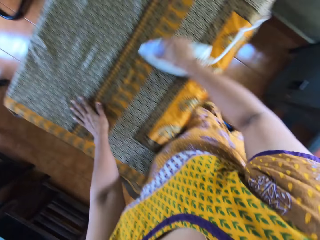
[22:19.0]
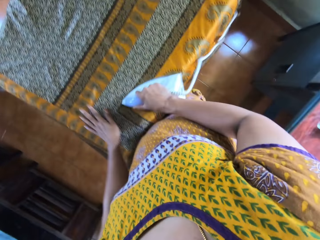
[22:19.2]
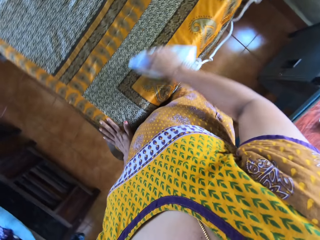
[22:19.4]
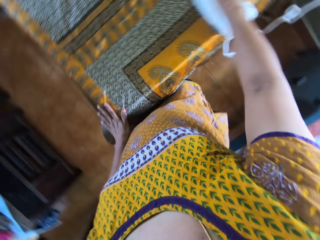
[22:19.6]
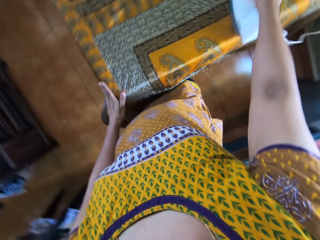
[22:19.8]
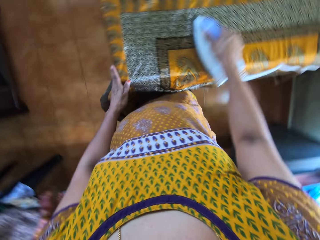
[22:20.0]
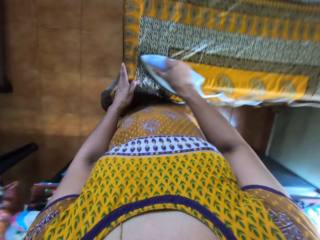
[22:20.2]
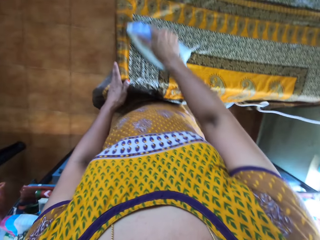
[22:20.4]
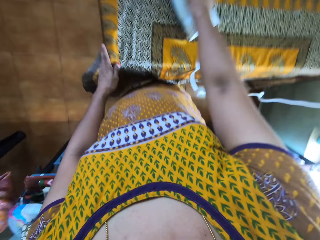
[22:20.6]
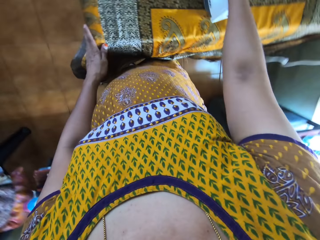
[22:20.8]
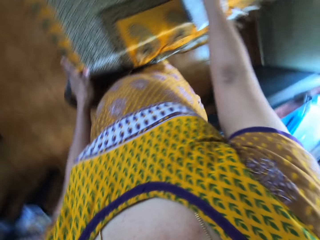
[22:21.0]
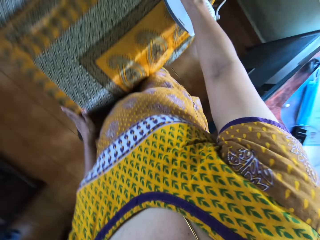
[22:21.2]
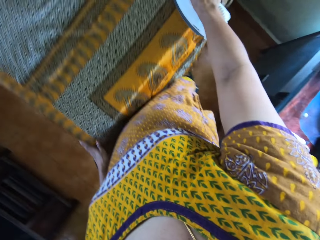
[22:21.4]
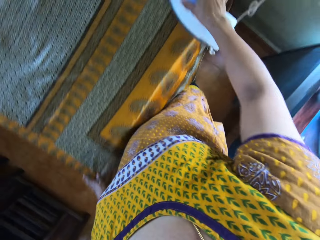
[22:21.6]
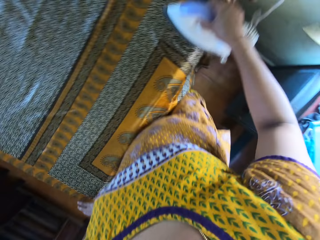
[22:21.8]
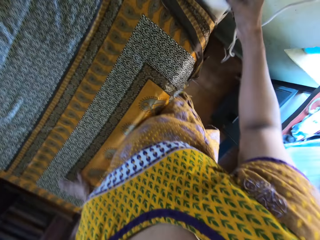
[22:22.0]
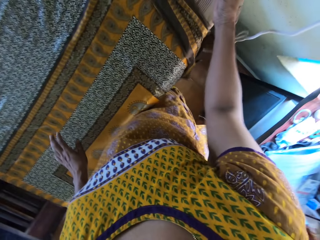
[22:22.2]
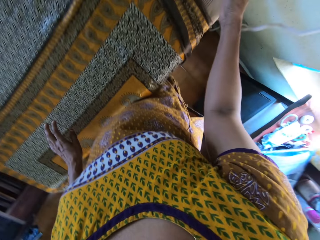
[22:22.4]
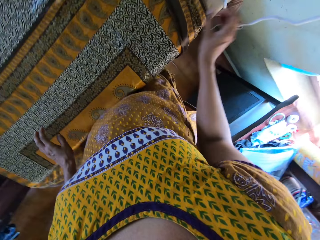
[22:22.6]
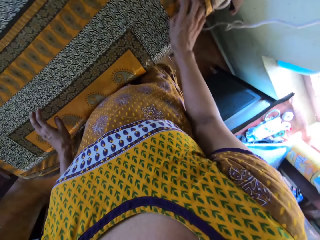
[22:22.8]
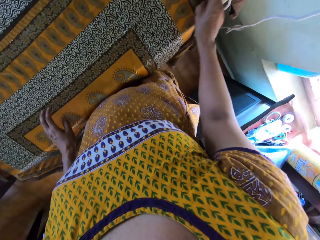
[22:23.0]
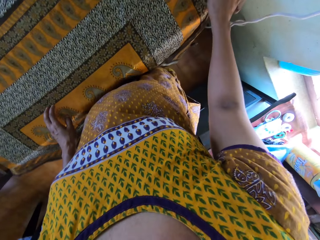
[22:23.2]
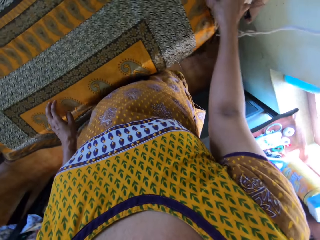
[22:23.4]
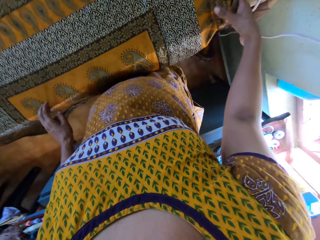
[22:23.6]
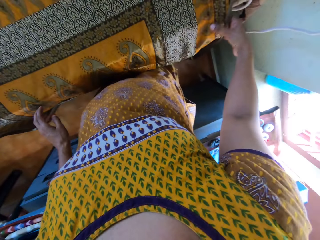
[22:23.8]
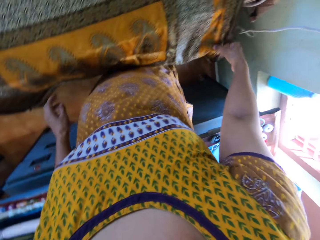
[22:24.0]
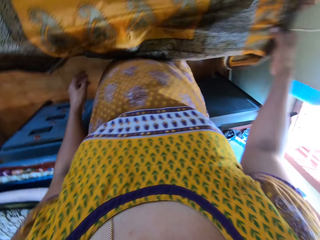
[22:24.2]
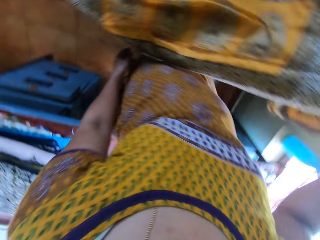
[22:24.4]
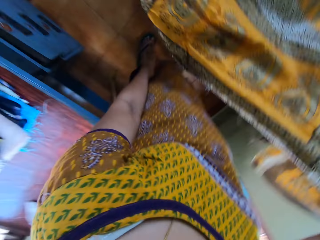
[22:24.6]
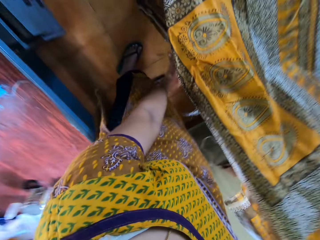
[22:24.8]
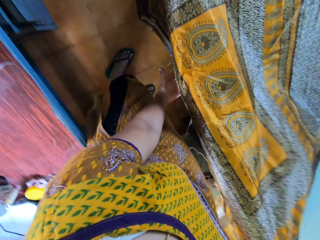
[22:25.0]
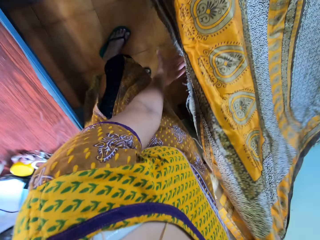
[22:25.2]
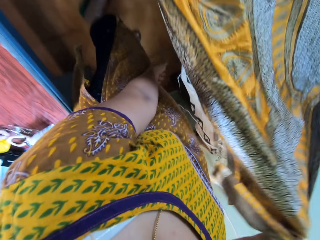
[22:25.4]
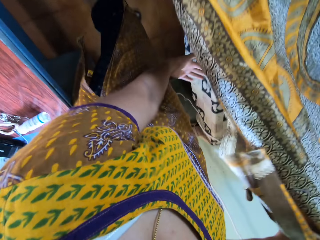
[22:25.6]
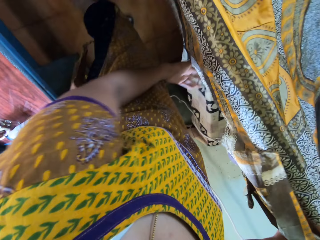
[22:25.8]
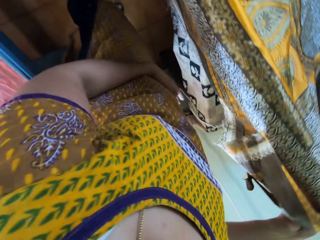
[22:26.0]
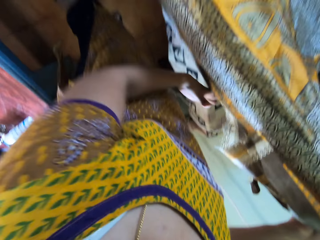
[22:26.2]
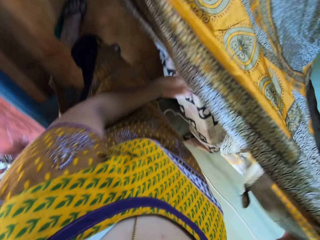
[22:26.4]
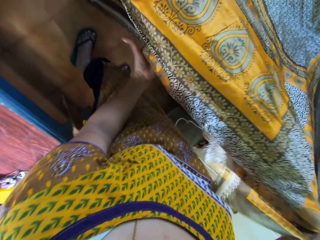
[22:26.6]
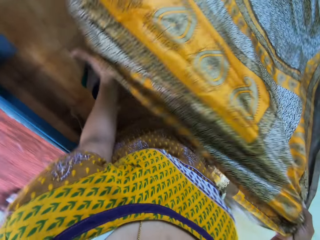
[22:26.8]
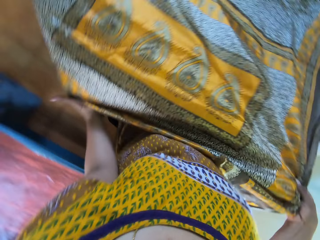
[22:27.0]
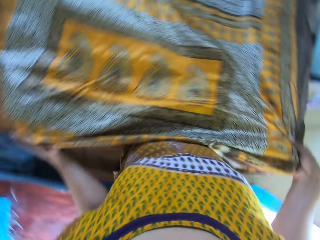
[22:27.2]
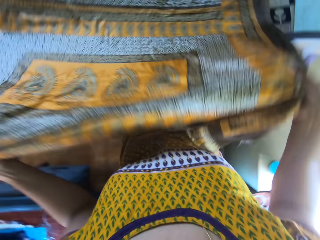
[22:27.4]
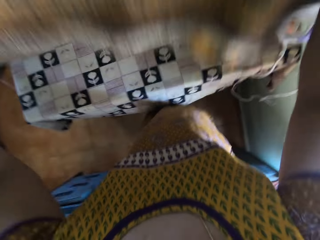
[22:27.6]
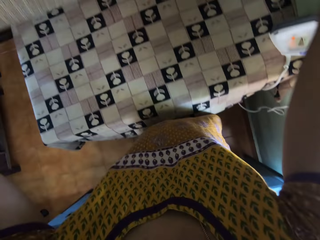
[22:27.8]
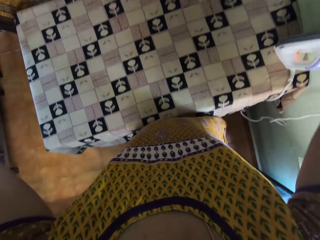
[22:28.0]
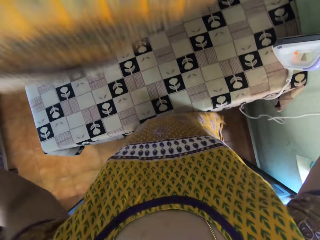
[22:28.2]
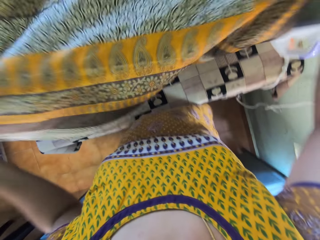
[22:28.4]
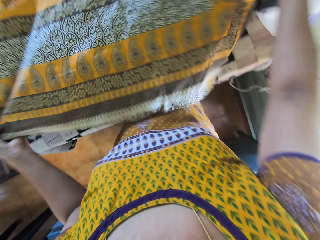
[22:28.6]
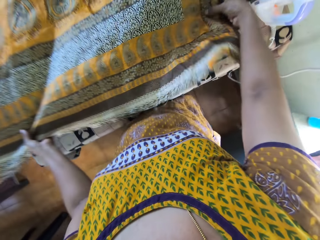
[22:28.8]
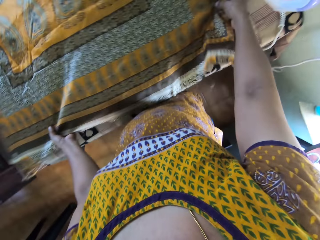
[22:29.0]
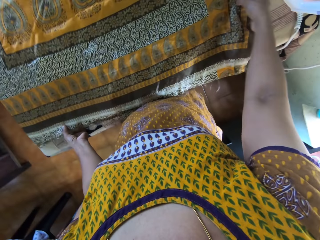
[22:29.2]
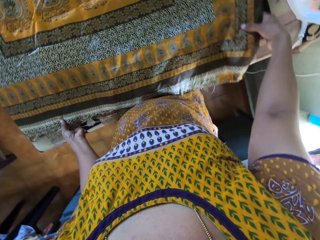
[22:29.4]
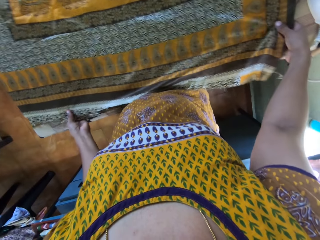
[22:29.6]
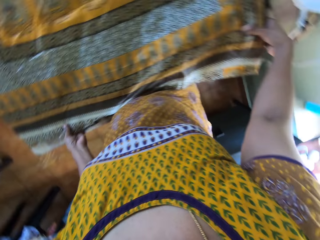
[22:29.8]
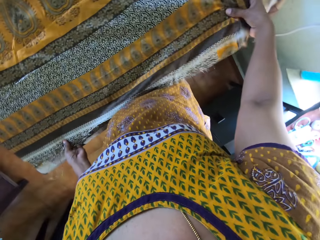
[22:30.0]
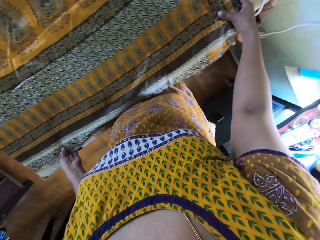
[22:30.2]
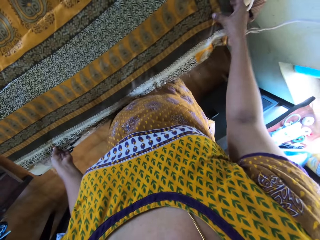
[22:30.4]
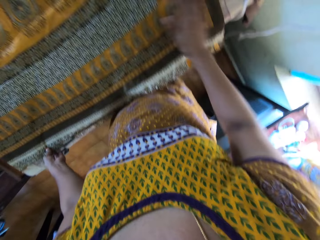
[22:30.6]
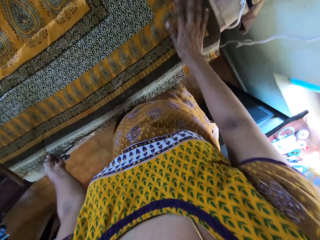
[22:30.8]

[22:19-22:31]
The camera wearer puts the iron box on the table. She adjusts the cloth on the table with her right hand. She picks up the cloth on the table. She adjusts the cloth on the table with her hands. She spreads the cloth on the table.

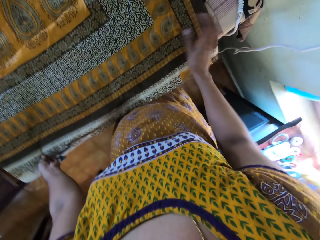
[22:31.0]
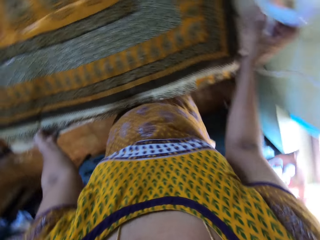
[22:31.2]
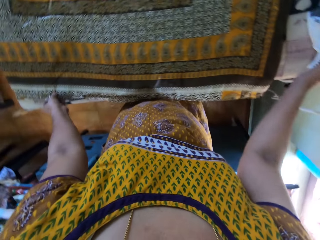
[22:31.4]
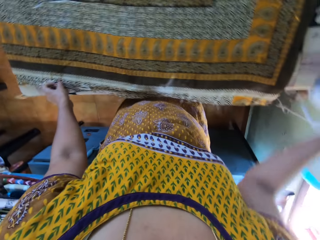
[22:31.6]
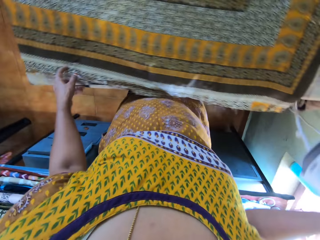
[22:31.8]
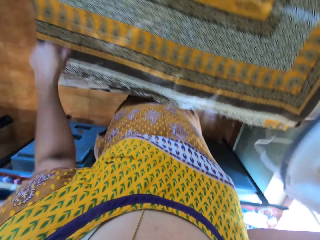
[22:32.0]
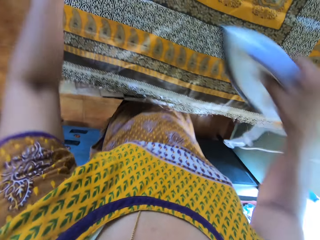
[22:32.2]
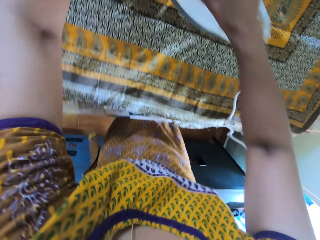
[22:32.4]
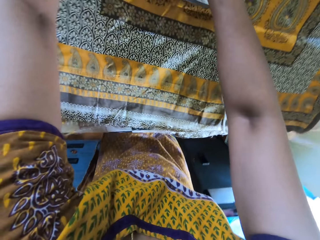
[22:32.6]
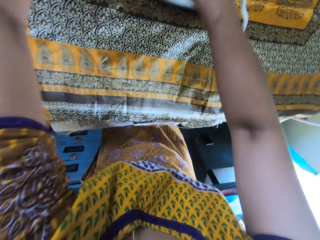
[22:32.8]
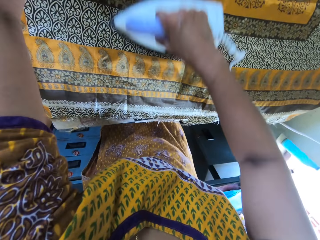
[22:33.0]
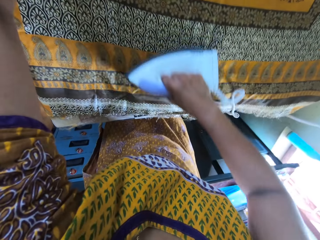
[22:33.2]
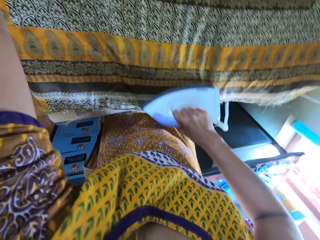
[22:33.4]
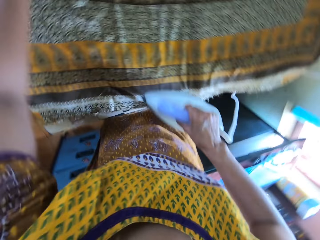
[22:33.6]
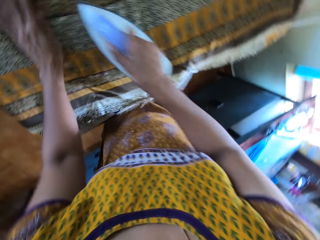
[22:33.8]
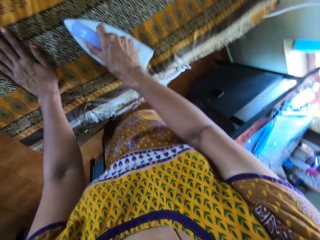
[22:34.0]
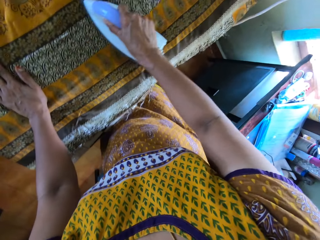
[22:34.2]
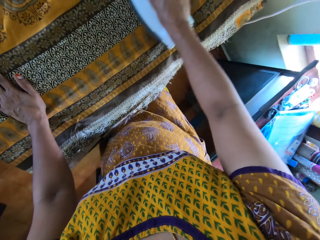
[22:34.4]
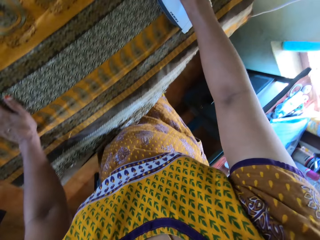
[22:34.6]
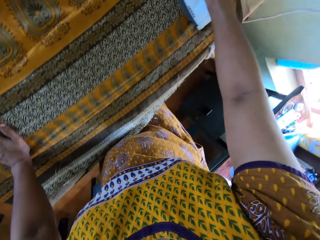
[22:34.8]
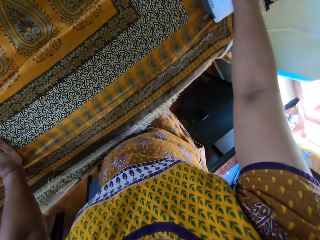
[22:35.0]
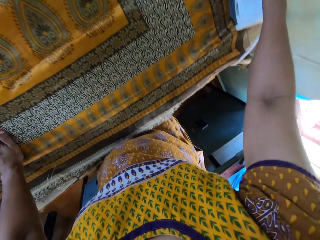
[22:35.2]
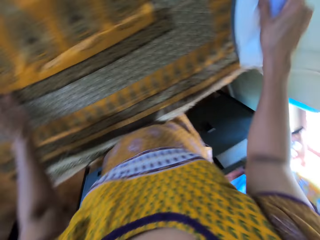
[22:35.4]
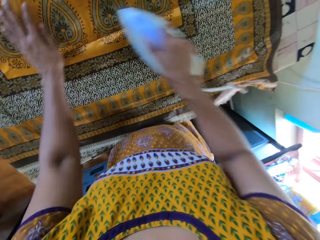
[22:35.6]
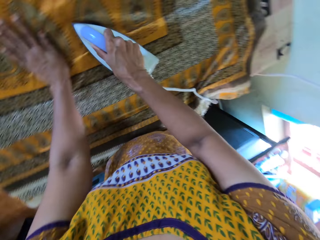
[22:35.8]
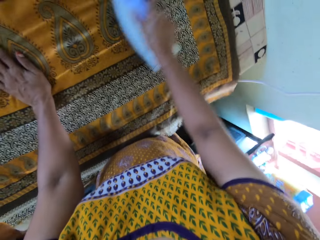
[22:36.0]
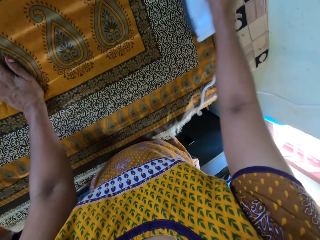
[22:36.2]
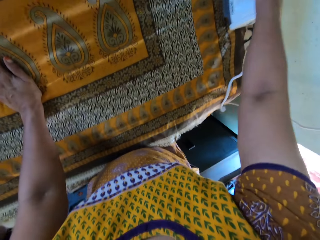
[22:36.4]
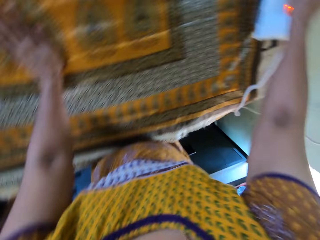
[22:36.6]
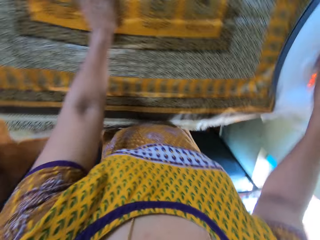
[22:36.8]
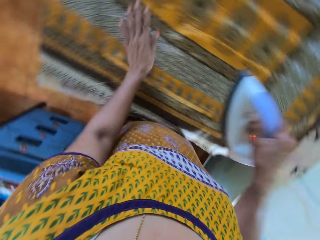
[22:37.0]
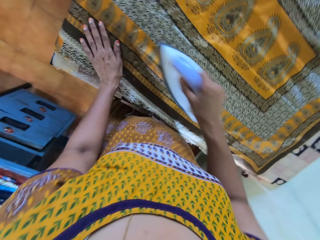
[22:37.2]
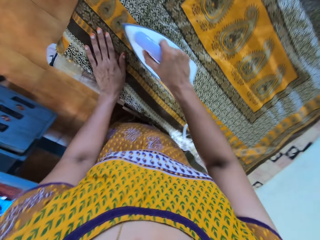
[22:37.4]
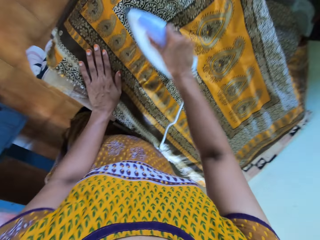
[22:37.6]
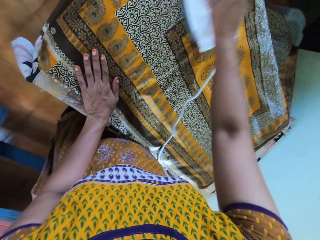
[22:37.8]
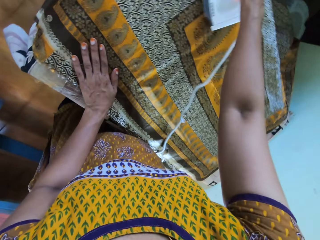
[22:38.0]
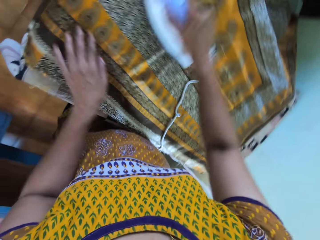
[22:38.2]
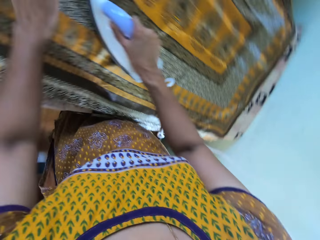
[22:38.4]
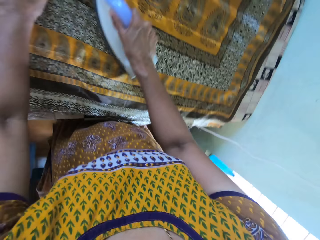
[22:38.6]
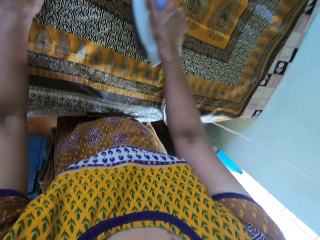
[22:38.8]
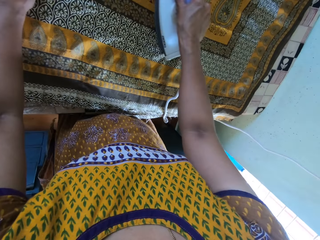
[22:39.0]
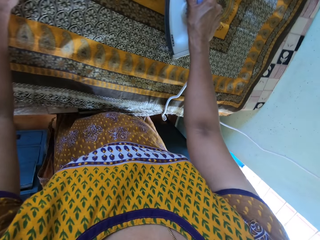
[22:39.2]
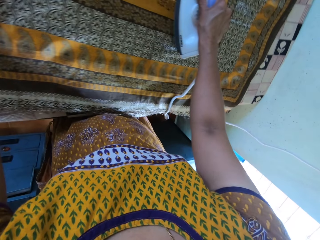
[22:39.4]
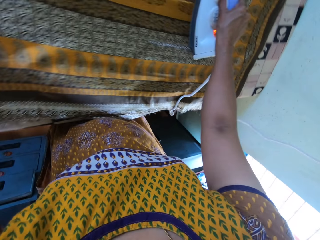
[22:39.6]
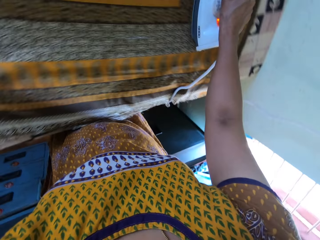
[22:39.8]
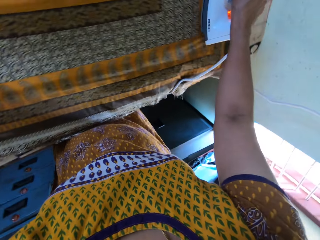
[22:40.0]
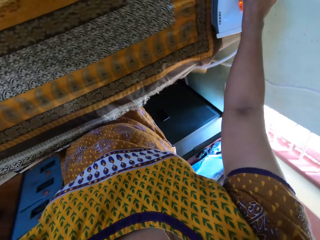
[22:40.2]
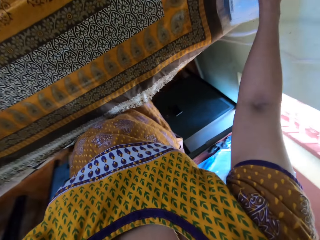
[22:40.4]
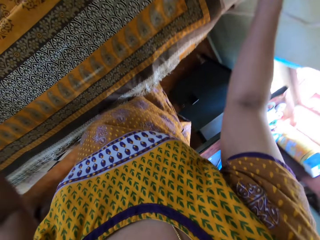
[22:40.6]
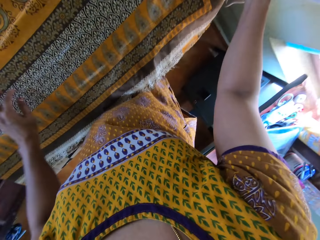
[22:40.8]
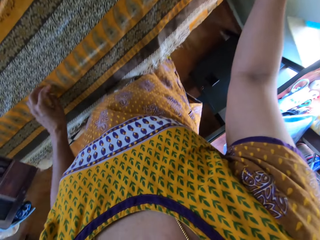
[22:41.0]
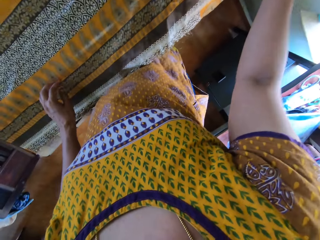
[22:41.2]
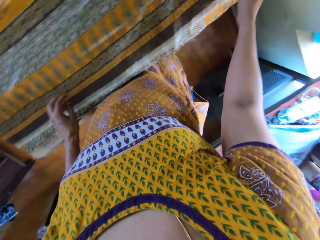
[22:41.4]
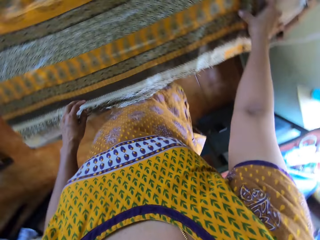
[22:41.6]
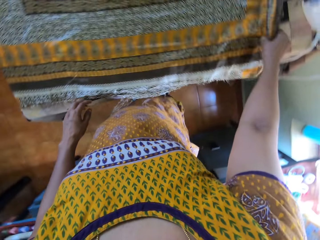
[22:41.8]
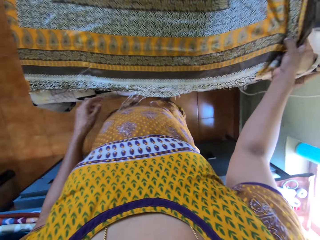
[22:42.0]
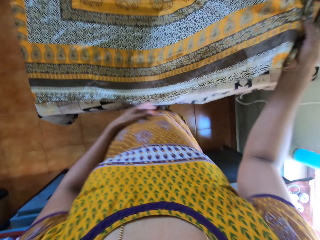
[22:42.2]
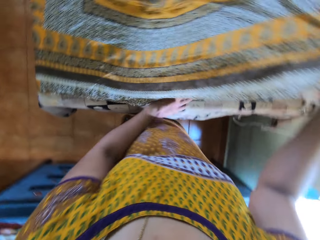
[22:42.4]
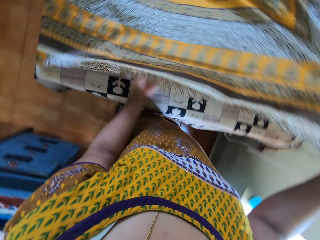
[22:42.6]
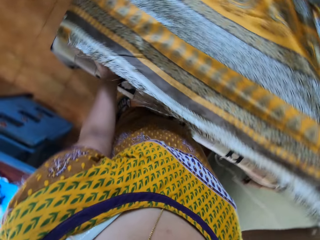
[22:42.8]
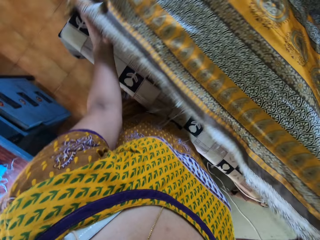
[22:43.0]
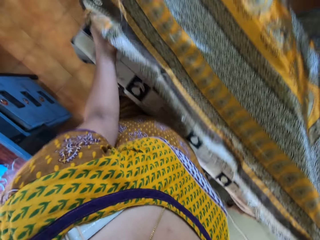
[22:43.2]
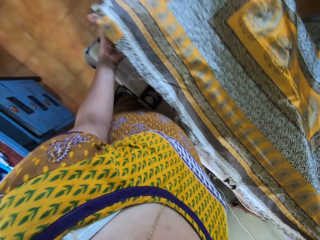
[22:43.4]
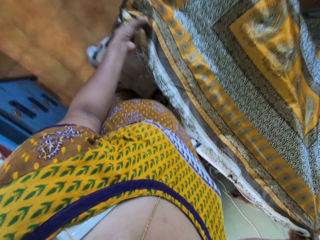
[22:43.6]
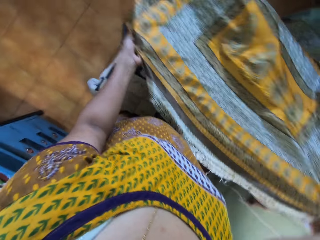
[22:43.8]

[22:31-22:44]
The camera wearer wipes the cloth on the table. She picks up the iron or iron box from the table with her right hand. She irons the cloth on the table with the iron in her right hand. She puts the iron box on the table. She picks up the cloth on the table and adjusts the cloth on the table with her hands.
